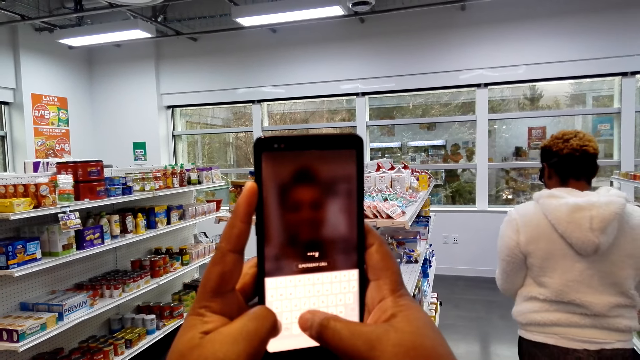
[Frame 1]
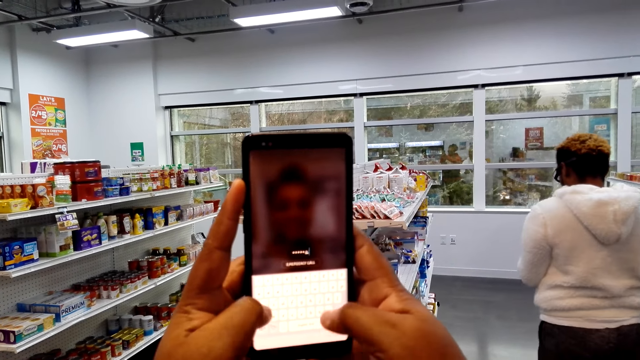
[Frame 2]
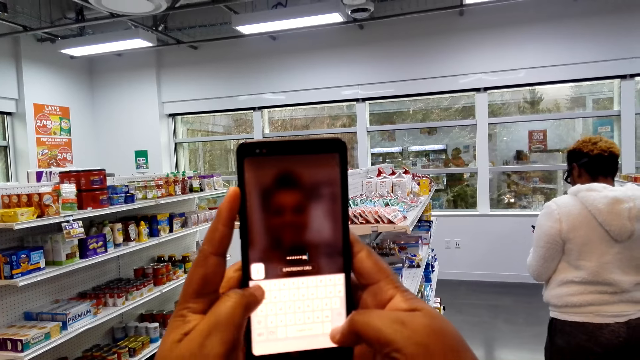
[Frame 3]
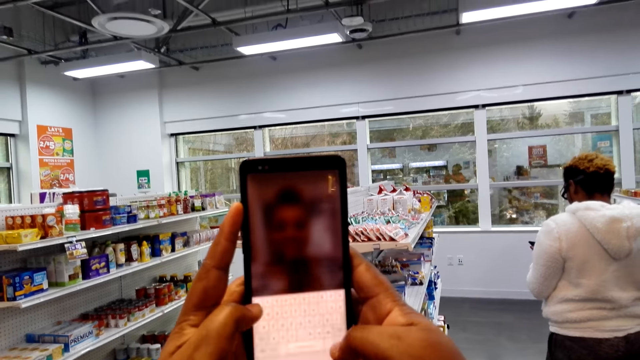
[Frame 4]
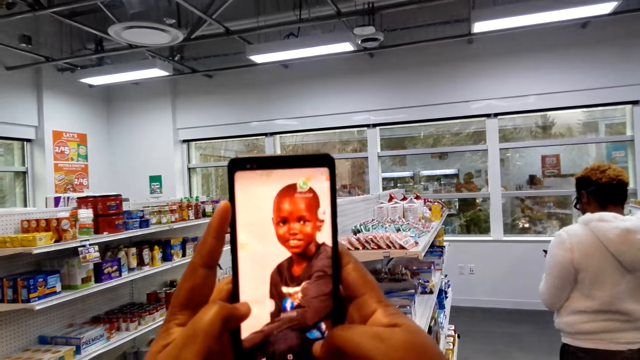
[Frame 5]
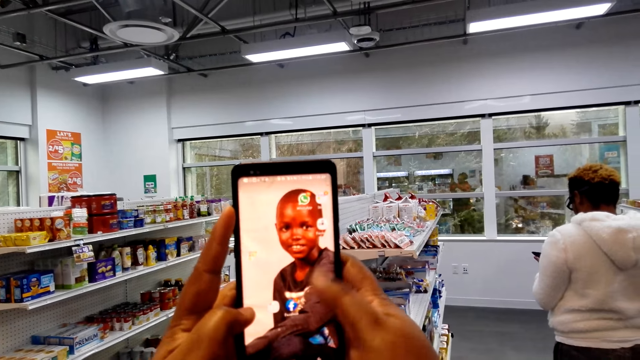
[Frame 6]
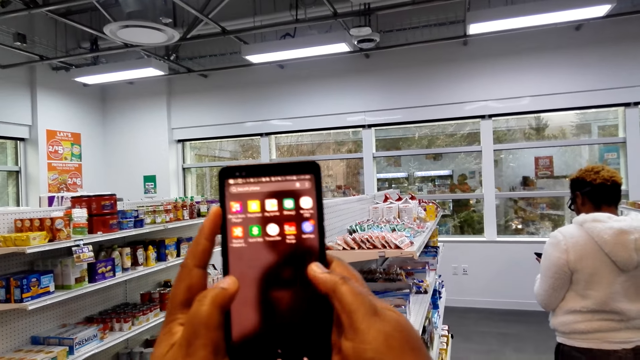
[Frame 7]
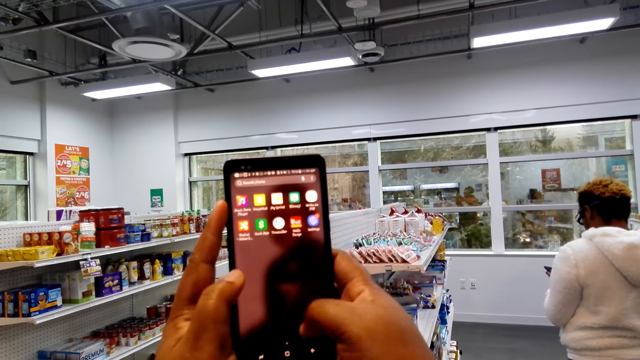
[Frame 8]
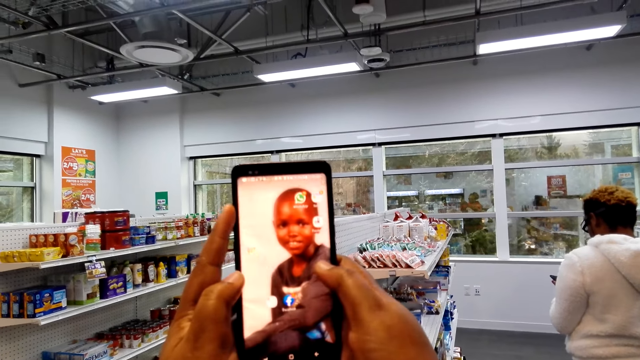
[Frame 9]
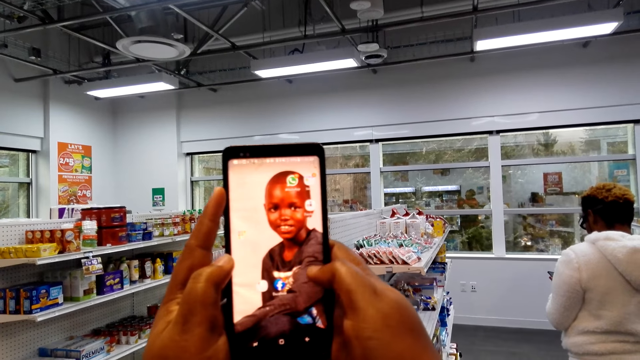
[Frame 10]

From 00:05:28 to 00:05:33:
A woman moves in the room.

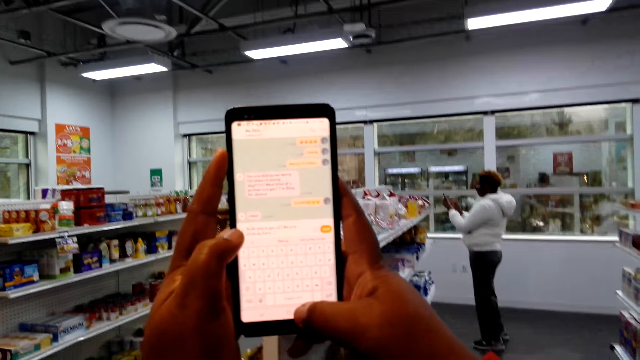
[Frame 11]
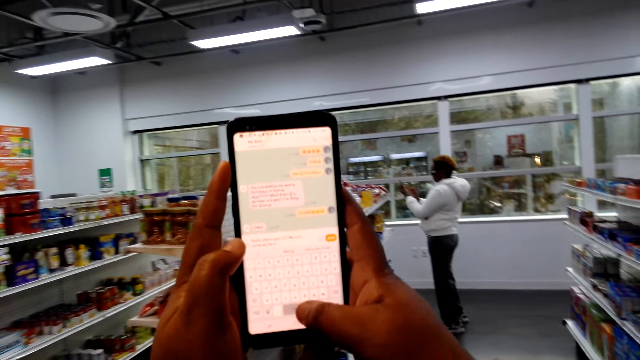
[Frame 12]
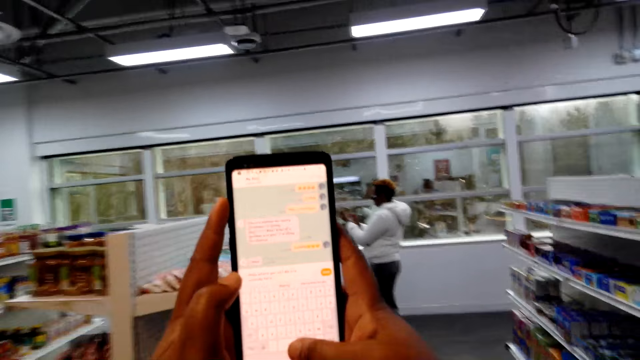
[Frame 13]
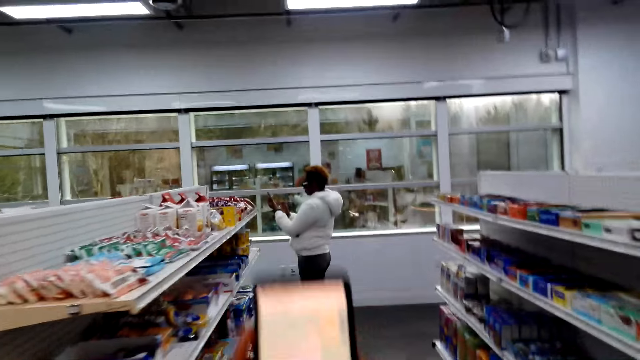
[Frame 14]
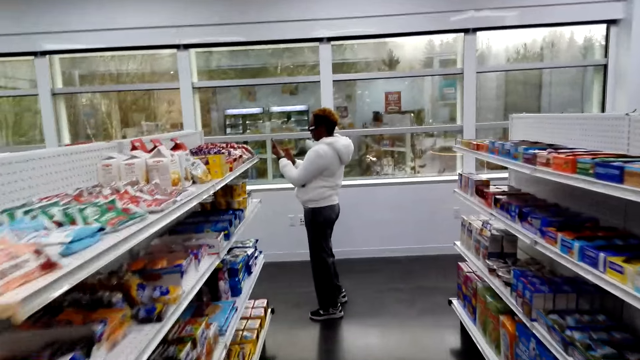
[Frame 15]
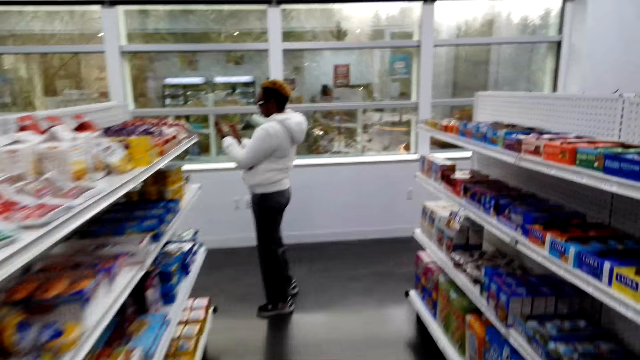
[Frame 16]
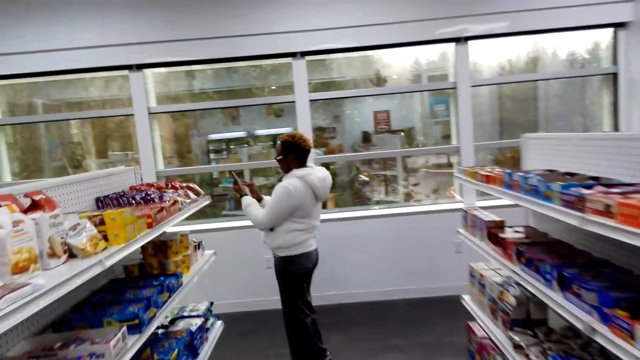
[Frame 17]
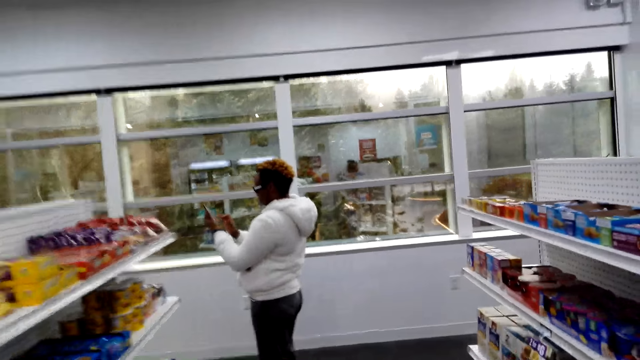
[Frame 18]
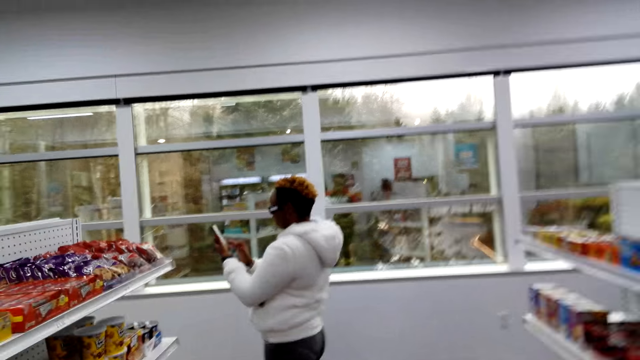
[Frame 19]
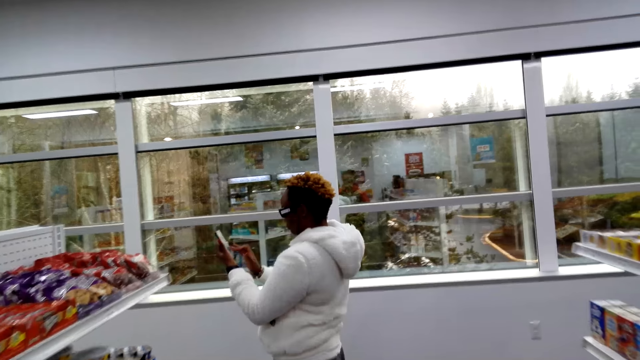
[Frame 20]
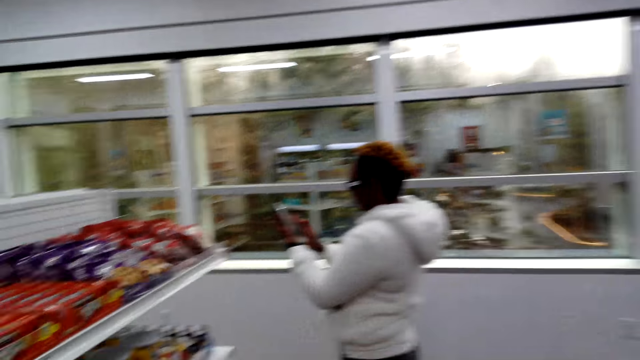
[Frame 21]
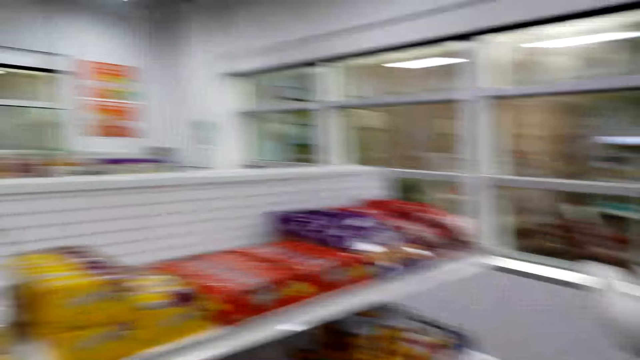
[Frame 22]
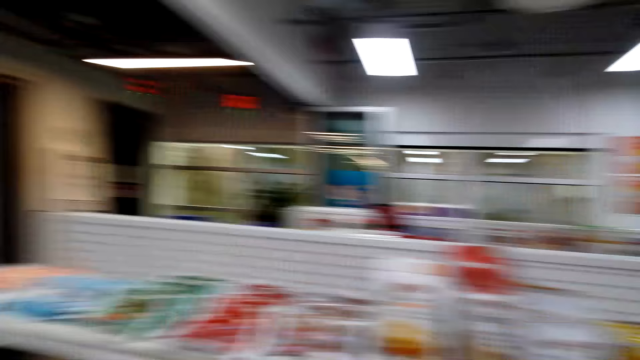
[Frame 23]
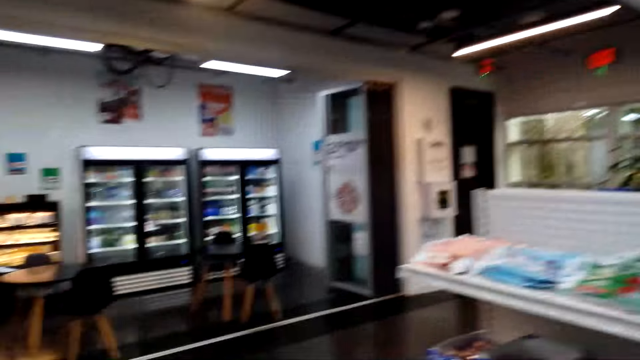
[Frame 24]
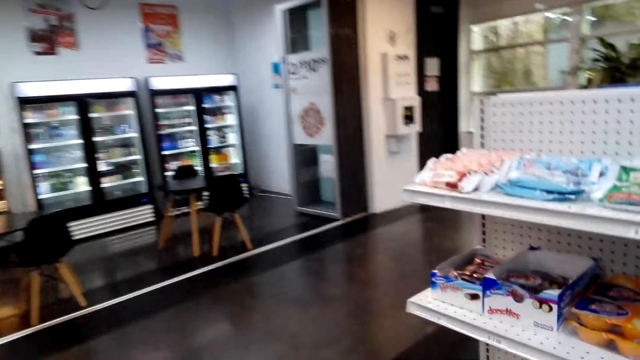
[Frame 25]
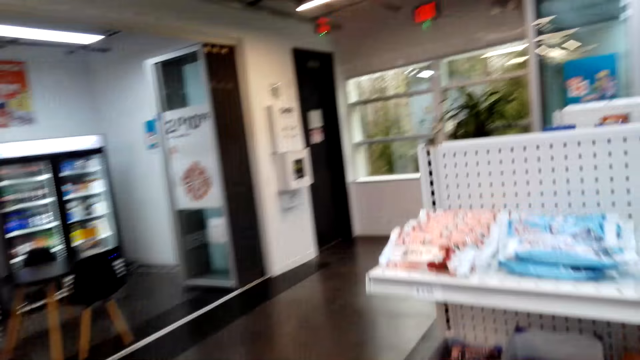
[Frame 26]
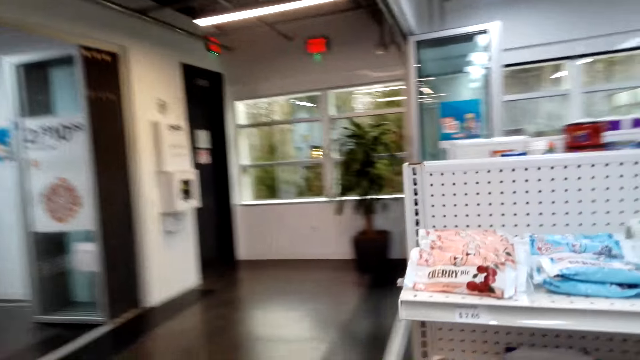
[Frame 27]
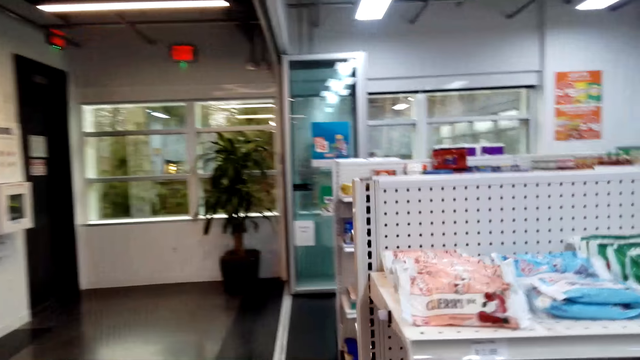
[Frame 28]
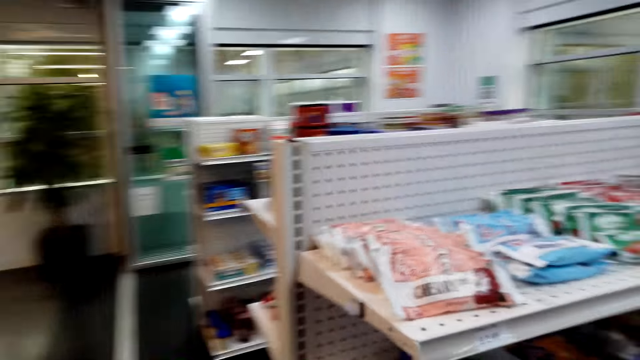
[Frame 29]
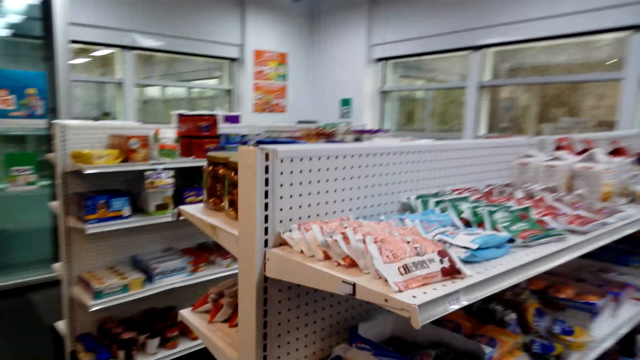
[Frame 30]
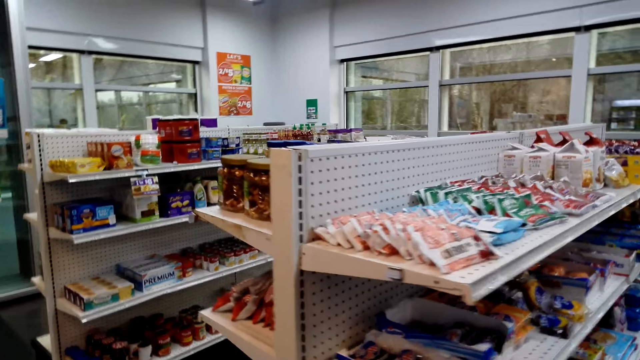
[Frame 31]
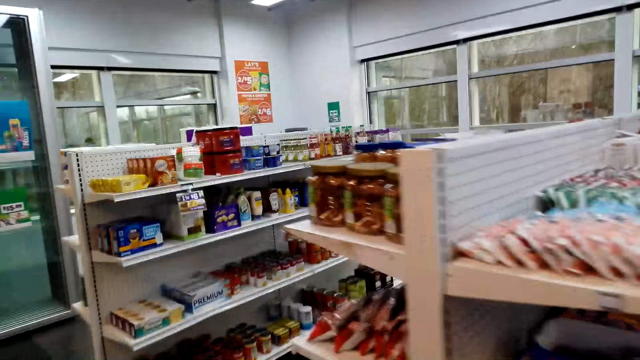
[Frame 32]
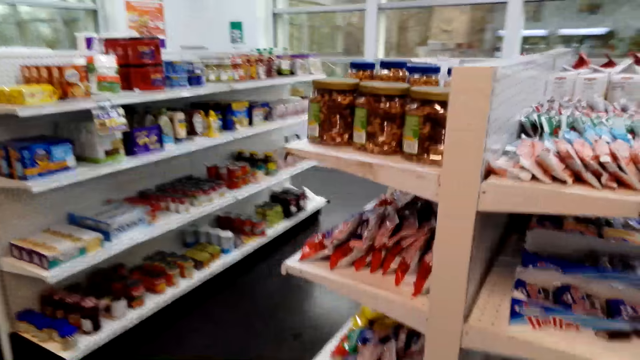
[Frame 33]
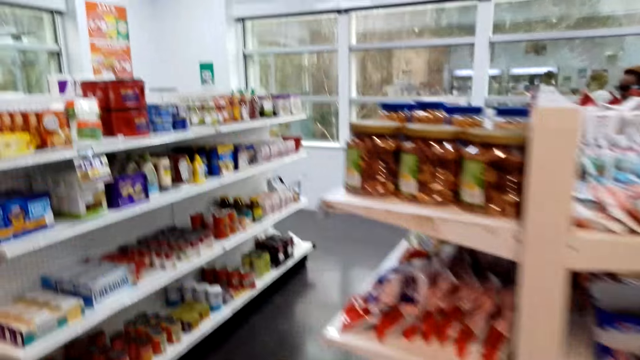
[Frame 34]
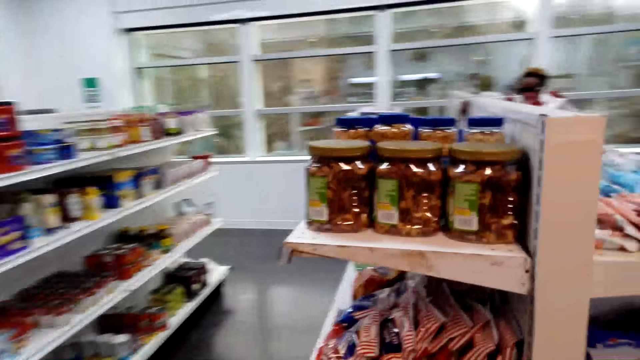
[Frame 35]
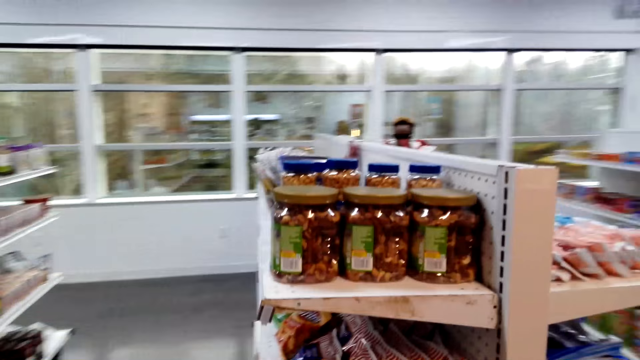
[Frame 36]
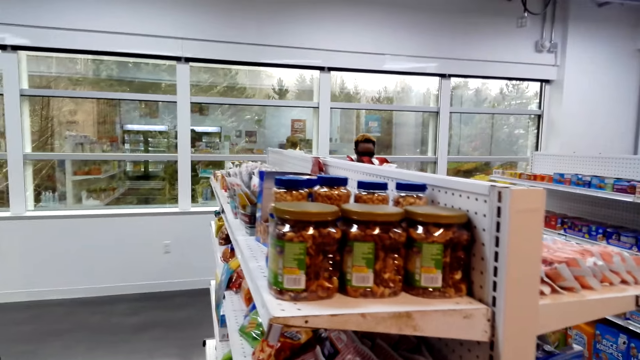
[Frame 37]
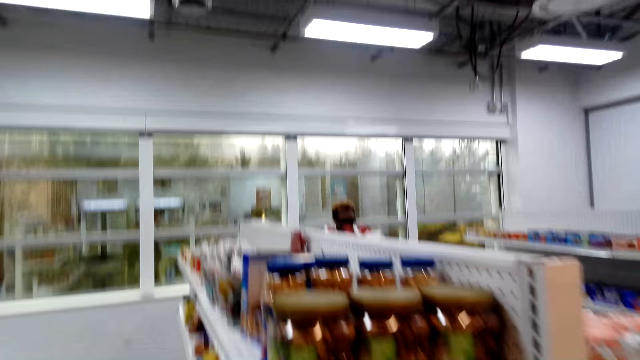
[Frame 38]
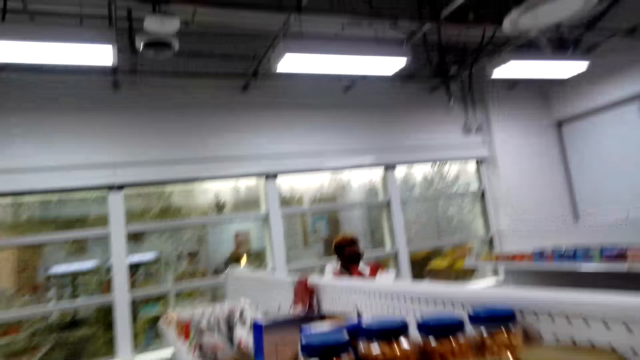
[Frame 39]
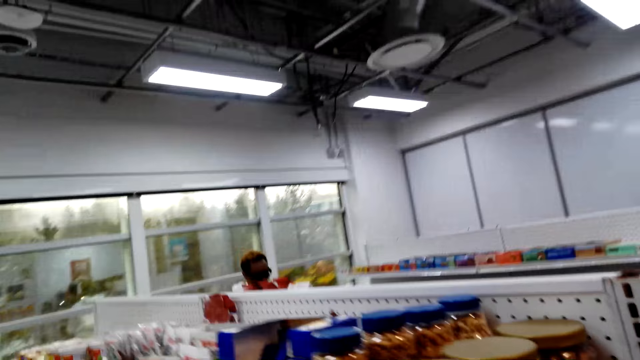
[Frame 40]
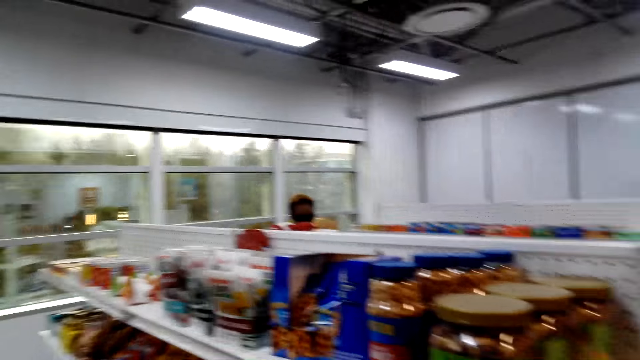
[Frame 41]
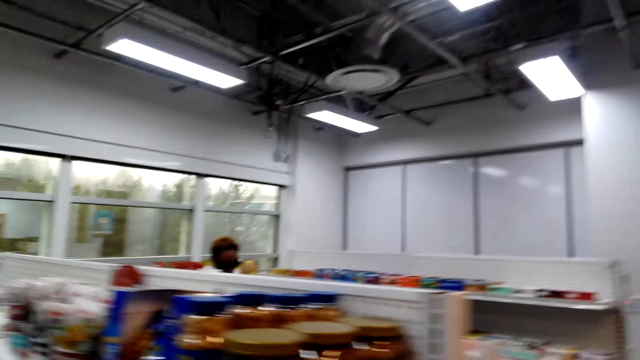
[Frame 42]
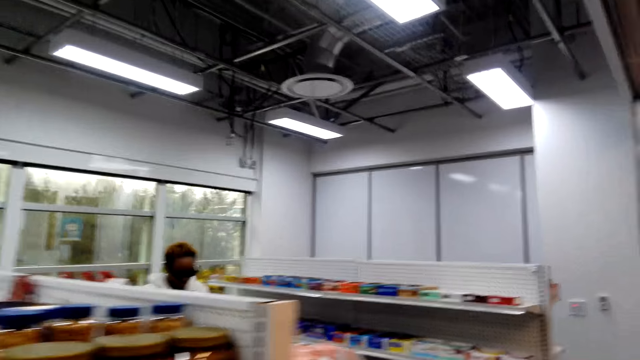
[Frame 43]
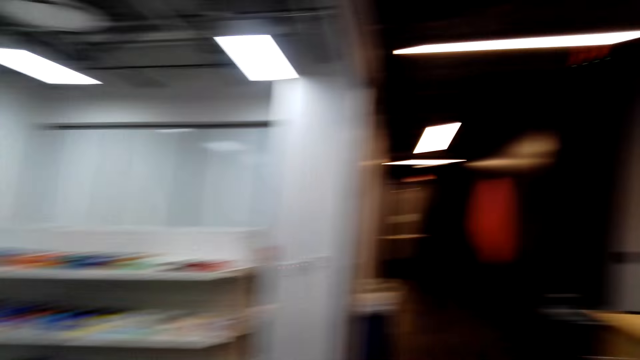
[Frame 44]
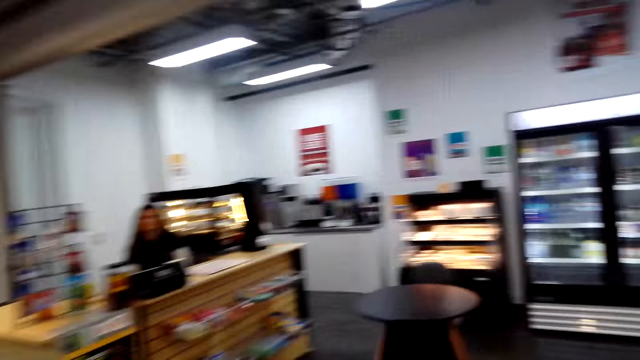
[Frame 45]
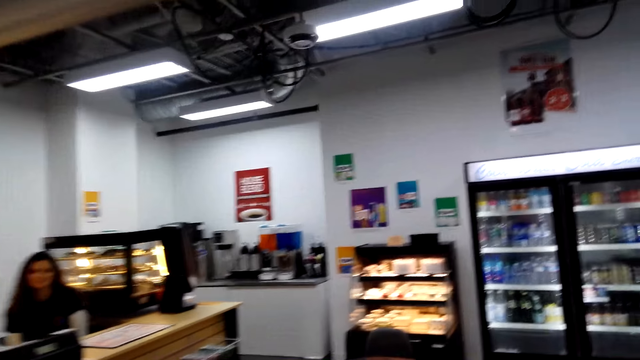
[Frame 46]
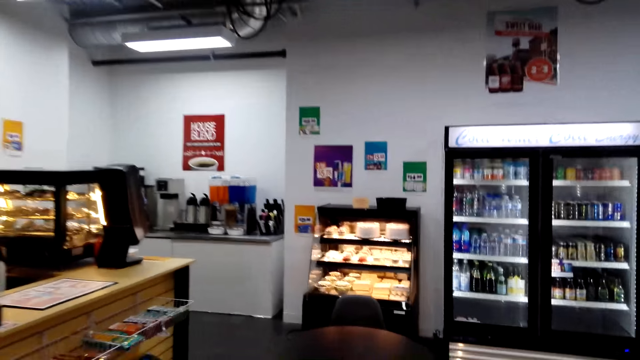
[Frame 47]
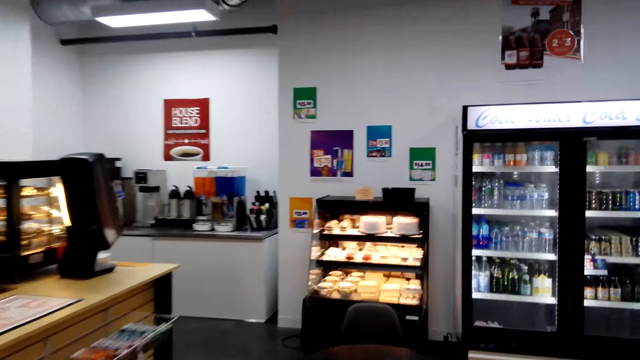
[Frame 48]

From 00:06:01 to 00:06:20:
The camera wearer walks around the store. A person walks around the store.
